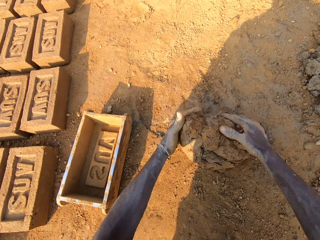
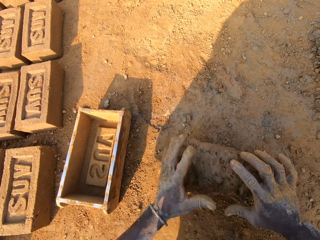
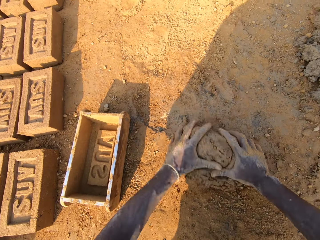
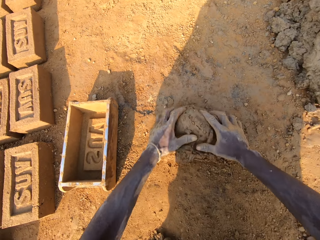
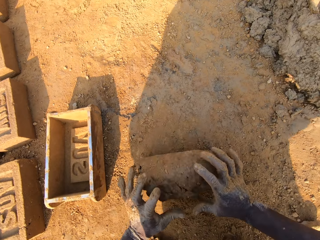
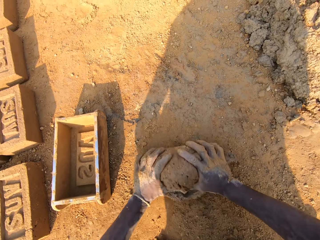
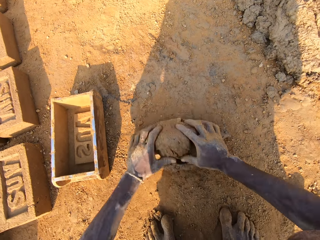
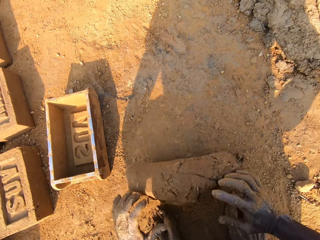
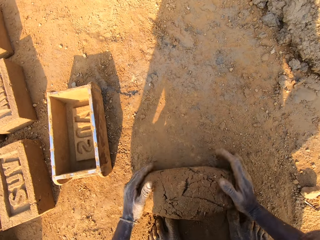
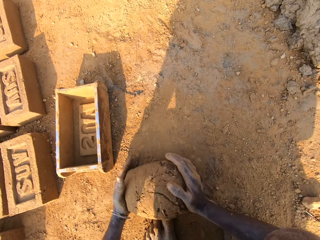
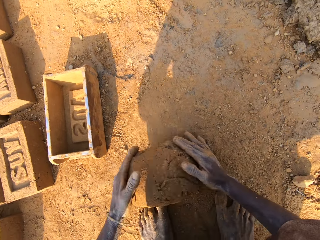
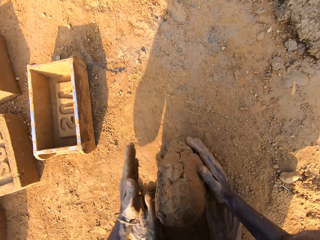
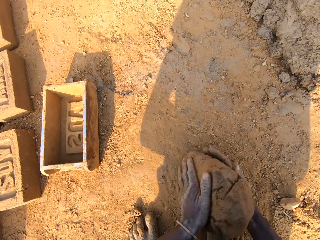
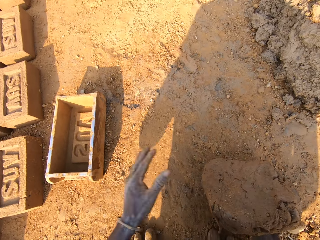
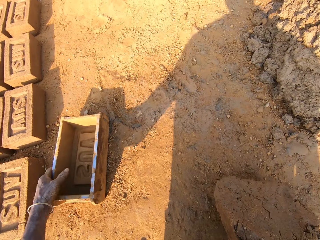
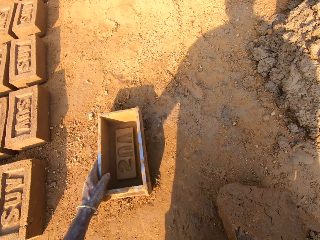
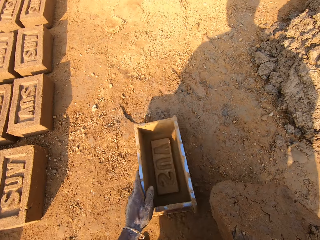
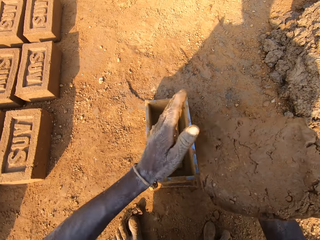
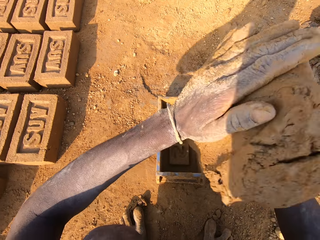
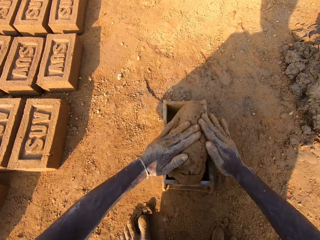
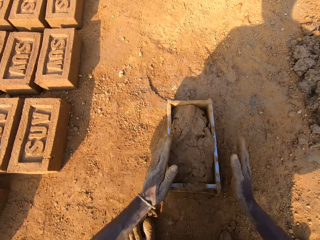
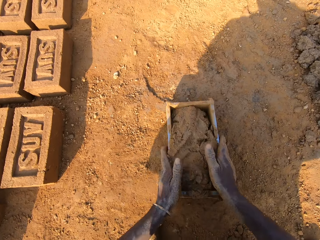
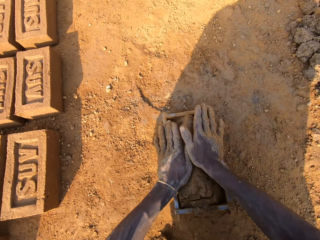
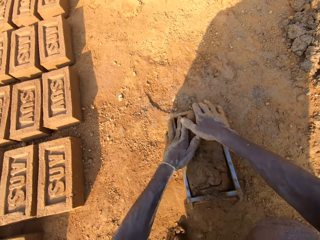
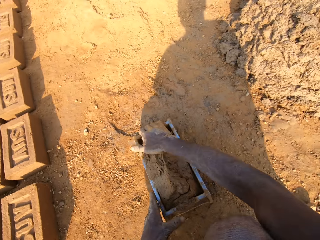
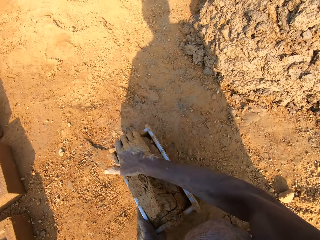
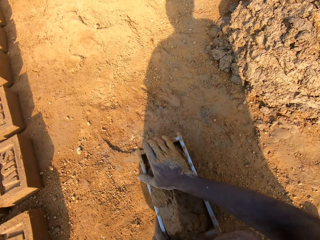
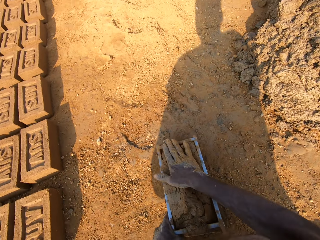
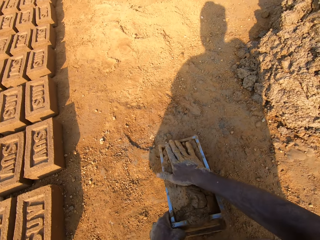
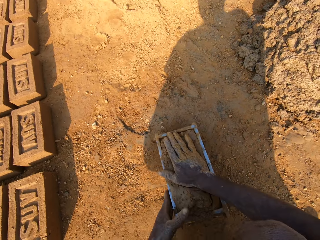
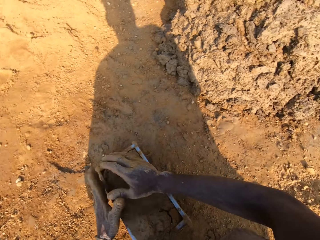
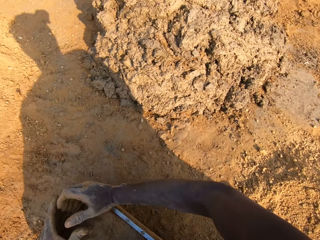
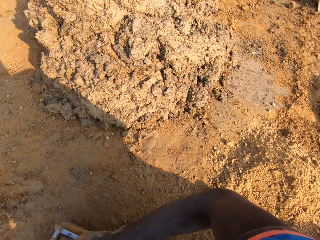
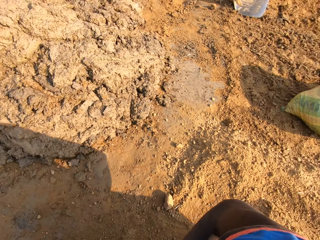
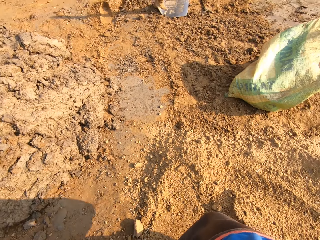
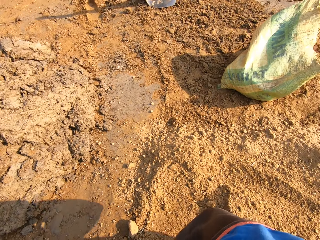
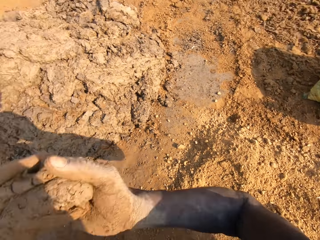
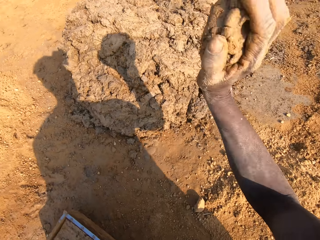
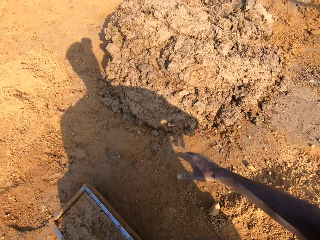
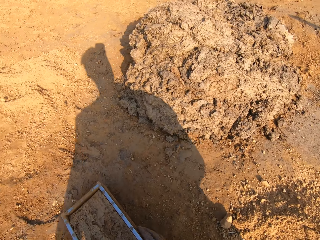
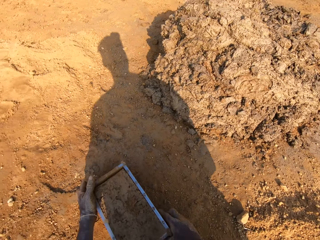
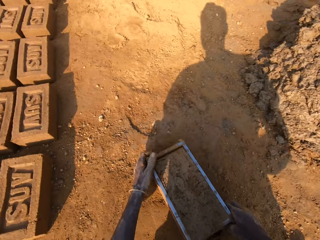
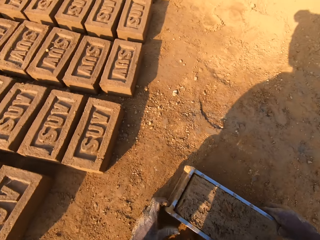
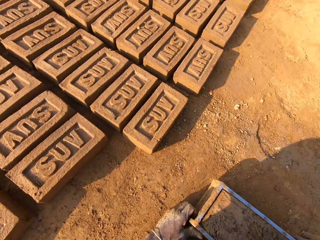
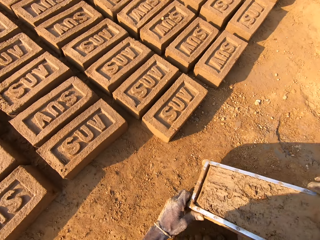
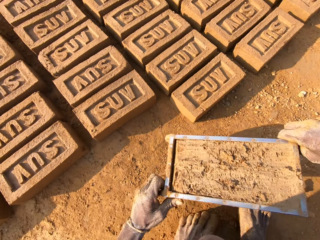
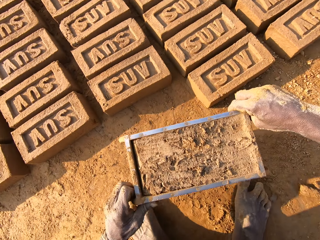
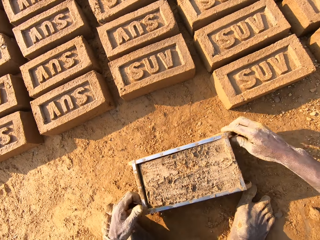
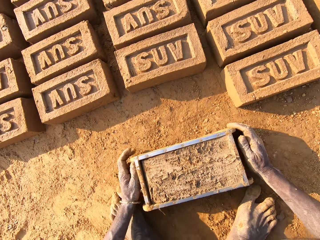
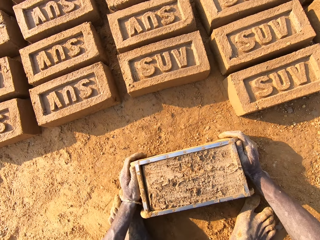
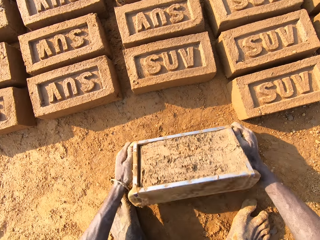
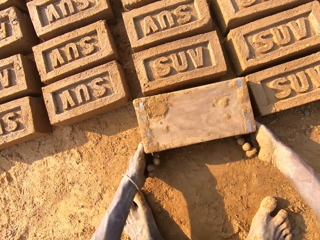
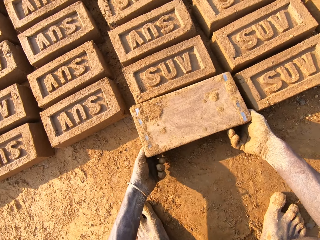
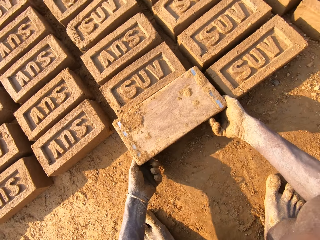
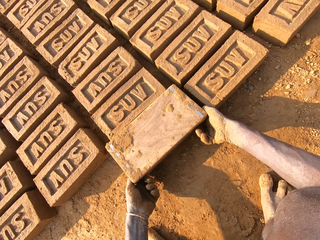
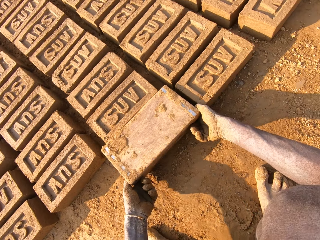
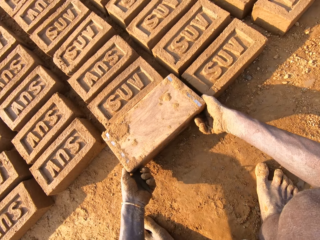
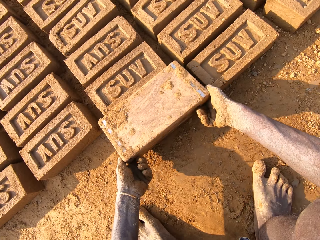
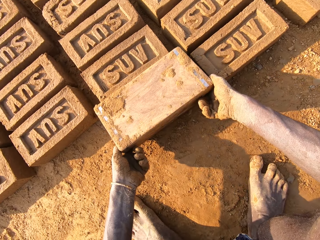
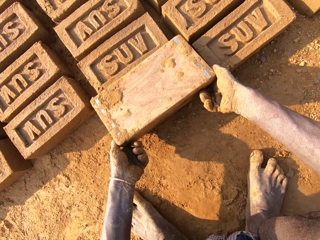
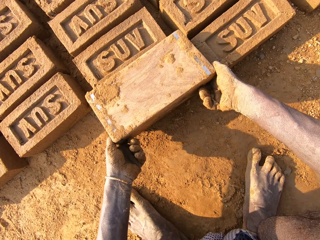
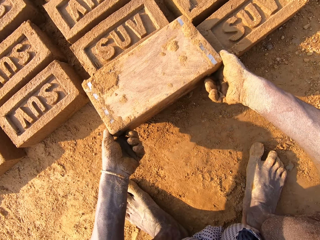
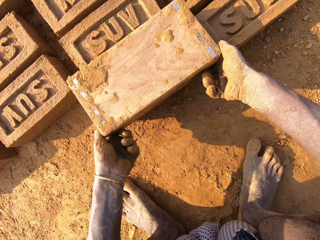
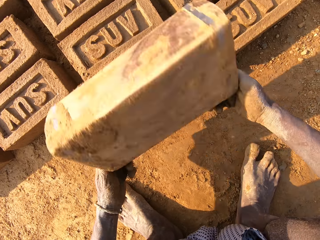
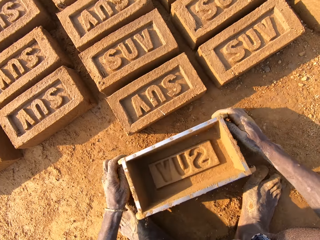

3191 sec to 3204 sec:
The camera wearer molds the mud with his hands. He mixes the scooped mortar with clay. He picks the brick mold on the ground. He puts the mud in the brick mold. He scoops the mud in the brick mold. He throws the excess mortar on the pile of mortar. He picks up the brick mold from the ground. He puts the brick mold on the ground. He makes a brick with the brick mold. He empties a brick to the ground.

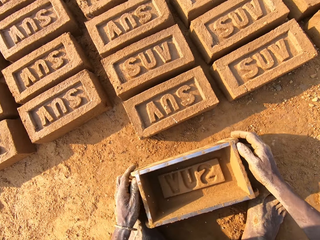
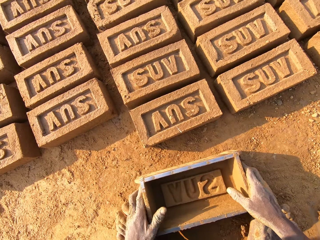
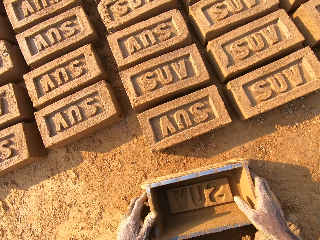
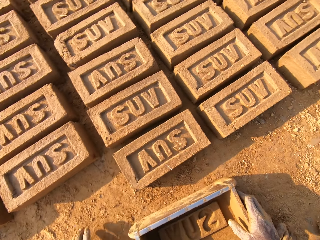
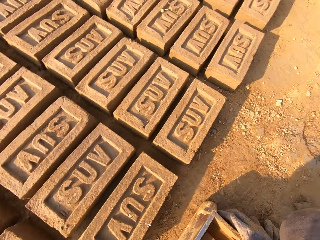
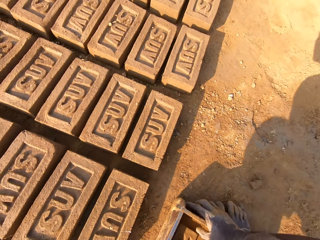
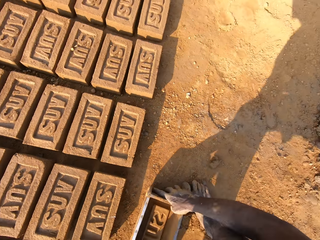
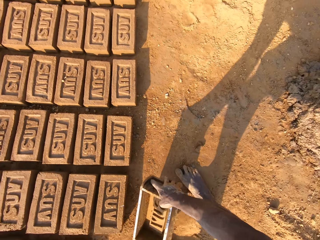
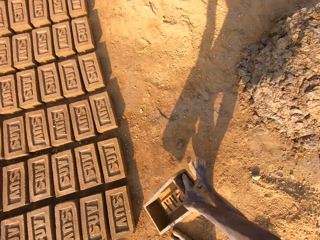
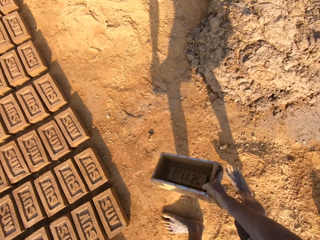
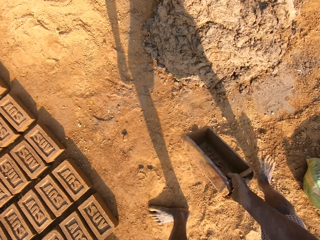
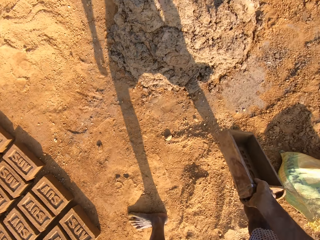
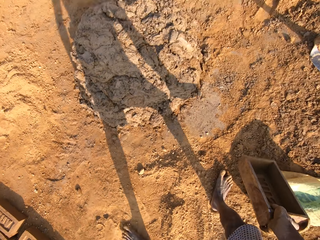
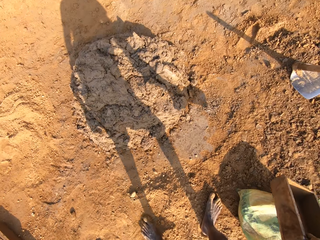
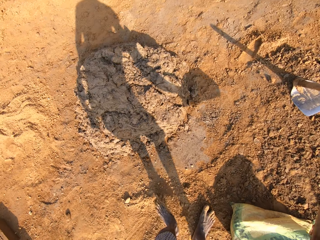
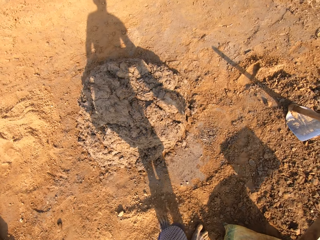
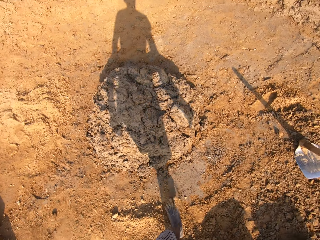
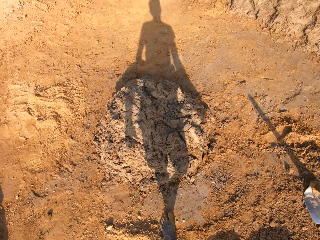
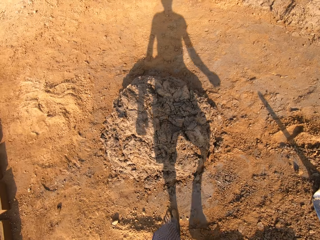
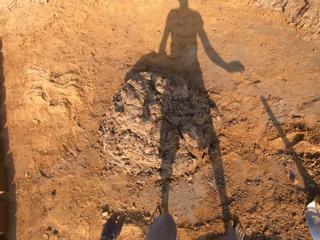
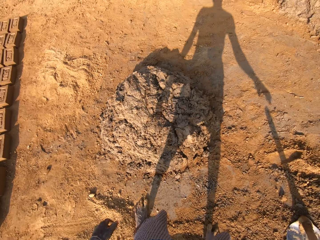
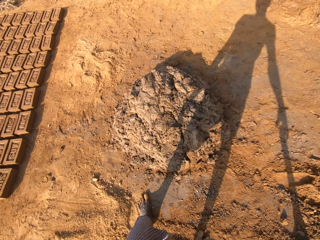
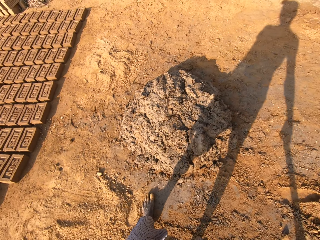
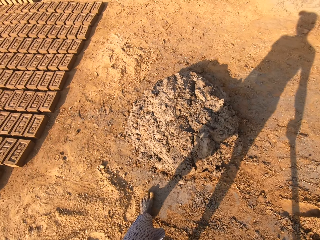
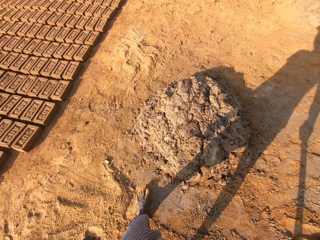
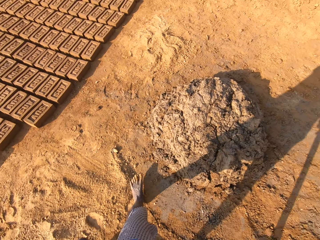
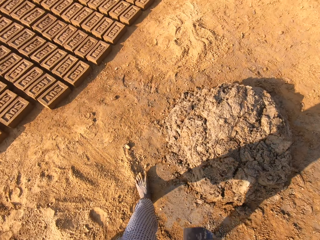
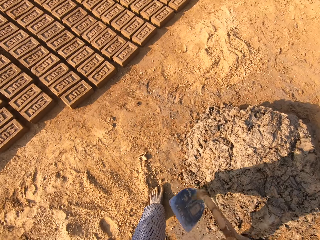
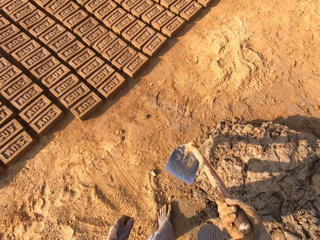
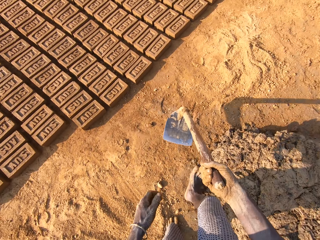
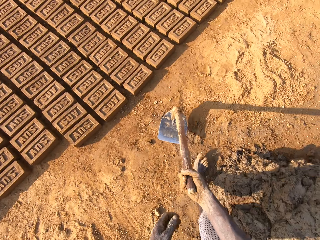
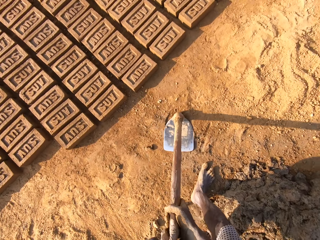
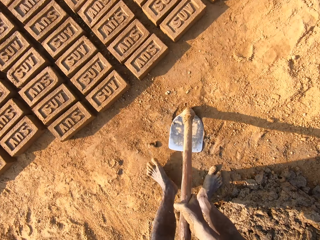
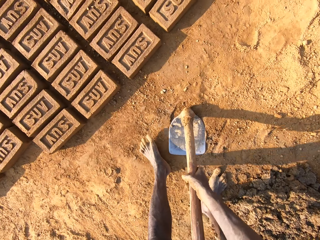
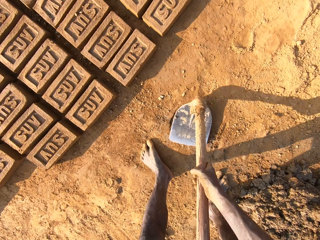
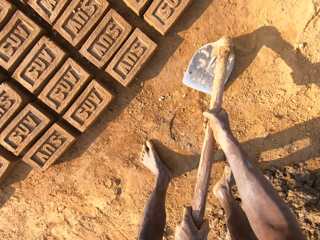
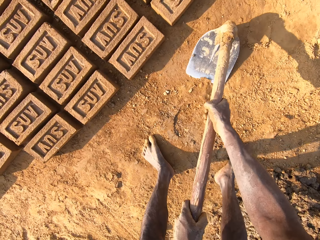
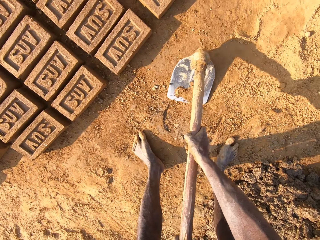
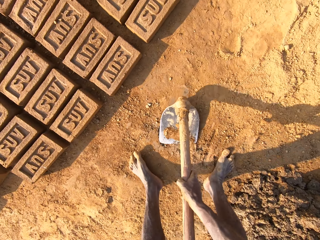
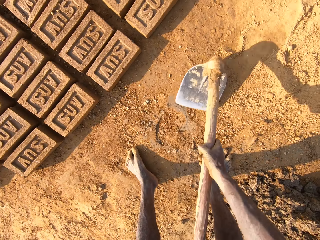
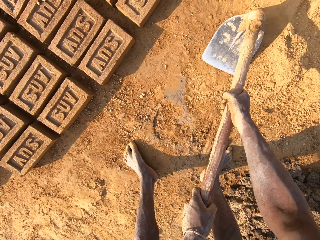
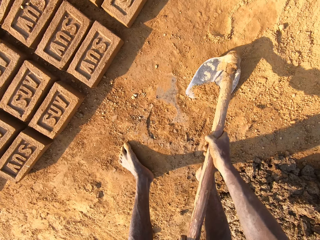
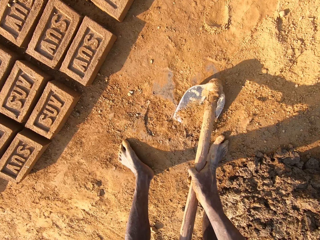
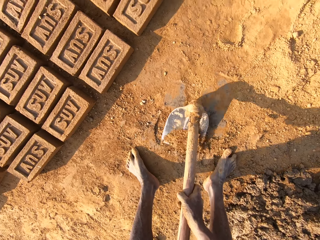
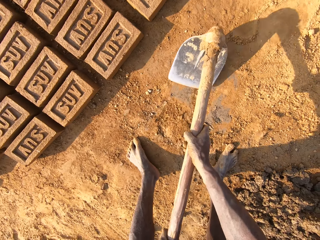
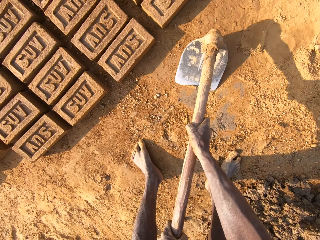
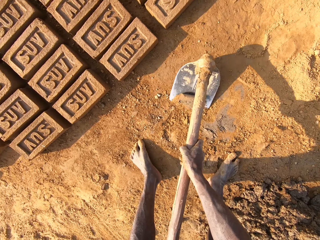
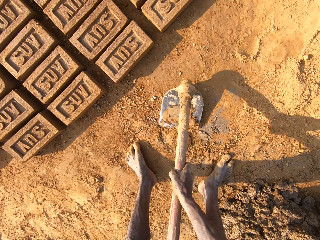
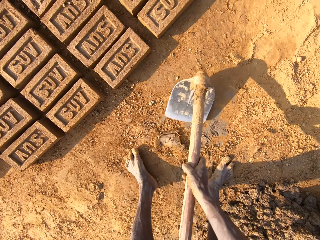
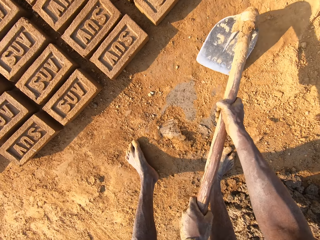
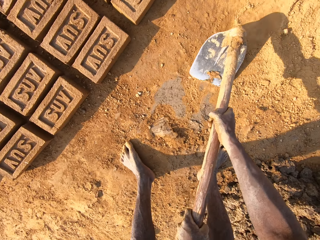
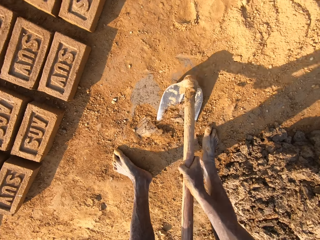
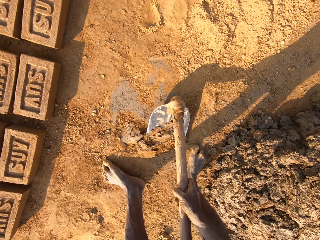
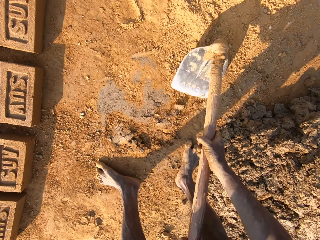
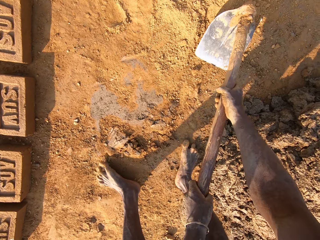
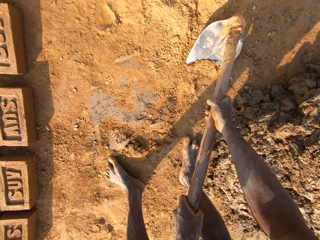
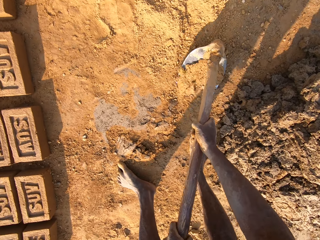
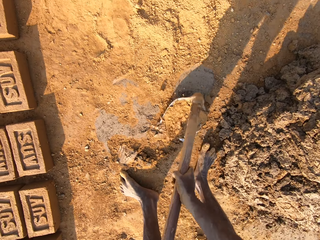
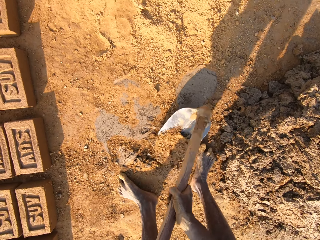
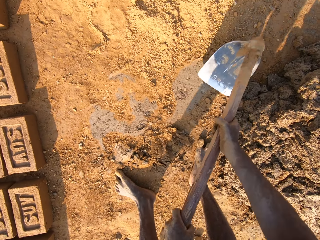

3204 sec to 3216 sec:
The camera wearer puts the brick mold on the ground. He picks up the brick mold from the ground, stands on his feet and walks to a hoe. He puts the brick mold on the ground. He picks the hoe jembe on the ground. He walks on the ground. He scrubs the soil with the shovel. He gathers clay on the ground with the hoe.
